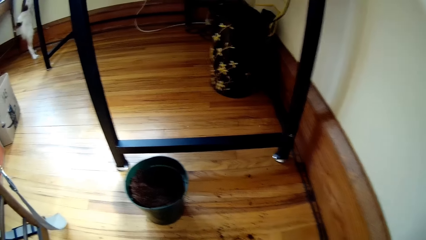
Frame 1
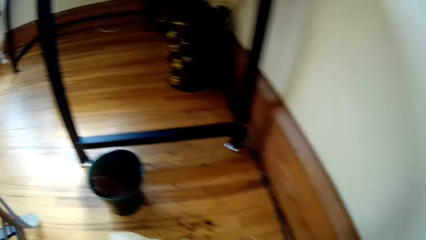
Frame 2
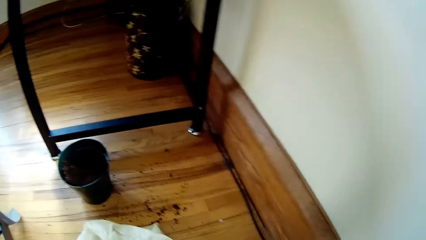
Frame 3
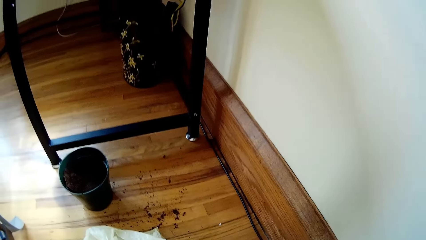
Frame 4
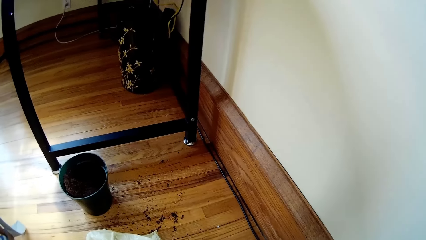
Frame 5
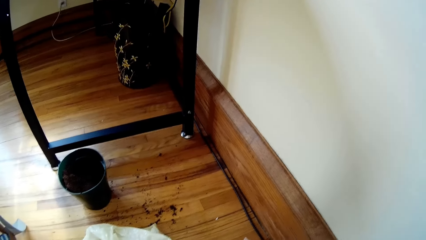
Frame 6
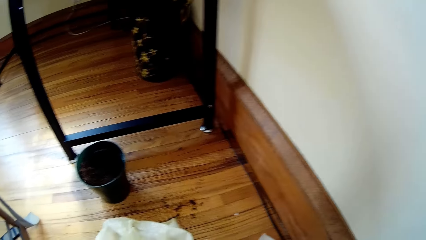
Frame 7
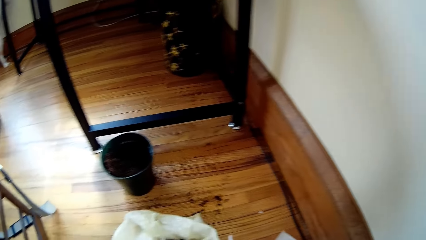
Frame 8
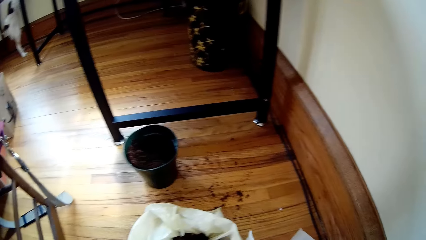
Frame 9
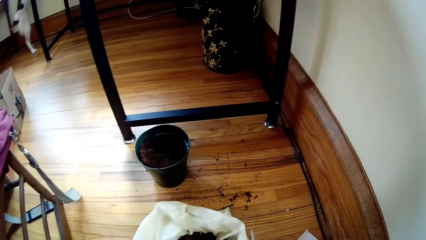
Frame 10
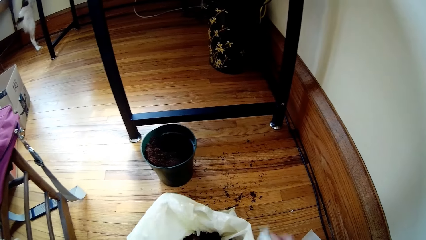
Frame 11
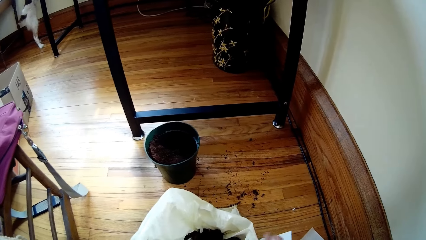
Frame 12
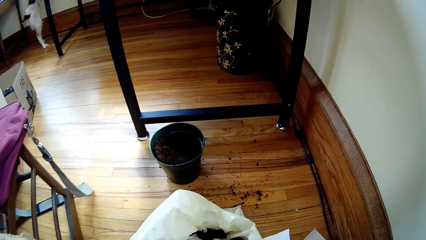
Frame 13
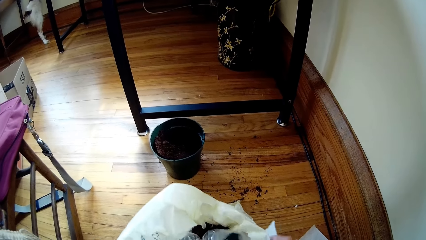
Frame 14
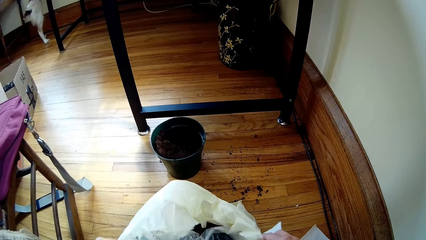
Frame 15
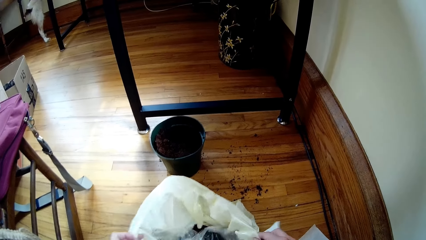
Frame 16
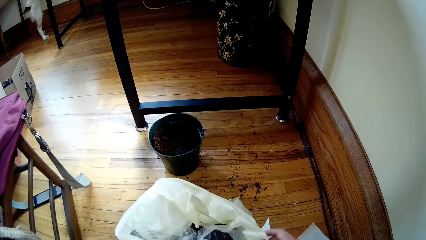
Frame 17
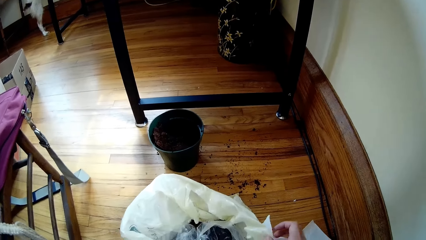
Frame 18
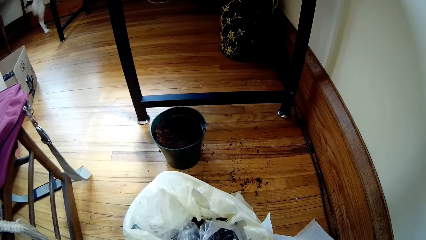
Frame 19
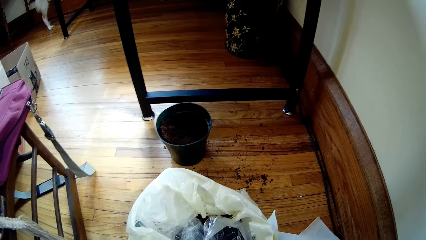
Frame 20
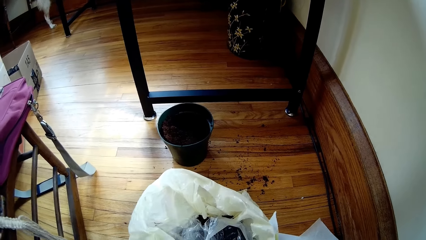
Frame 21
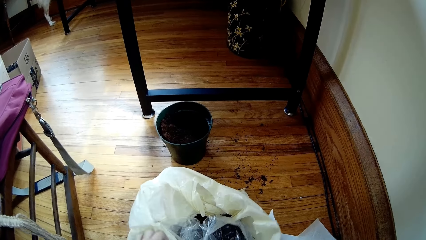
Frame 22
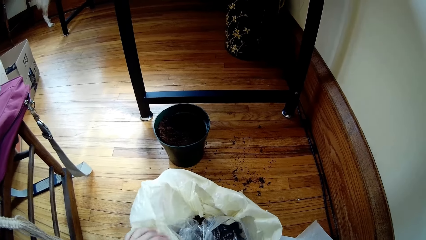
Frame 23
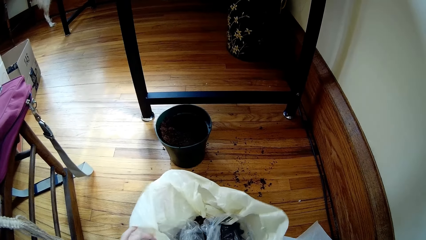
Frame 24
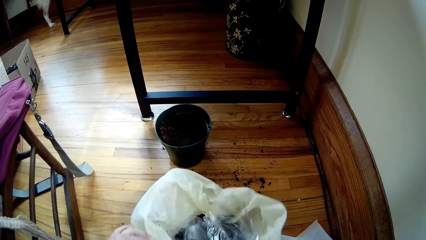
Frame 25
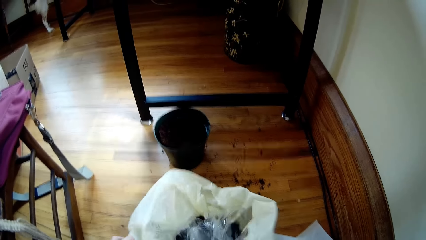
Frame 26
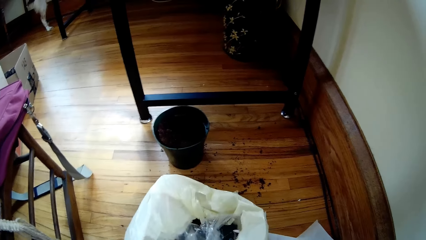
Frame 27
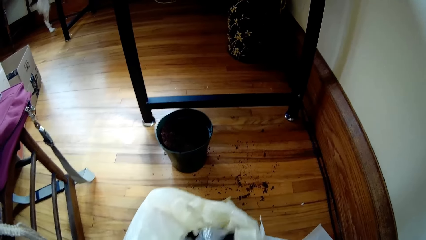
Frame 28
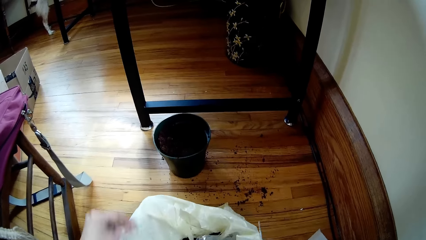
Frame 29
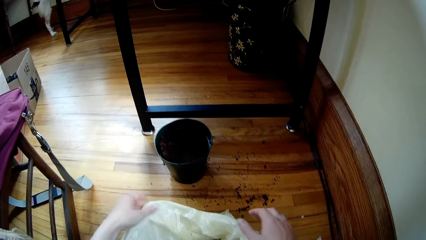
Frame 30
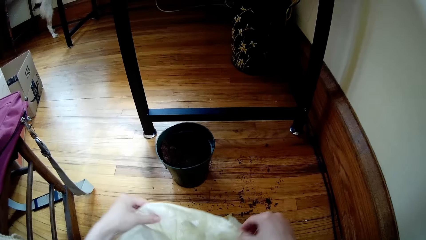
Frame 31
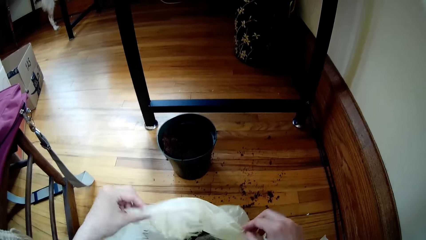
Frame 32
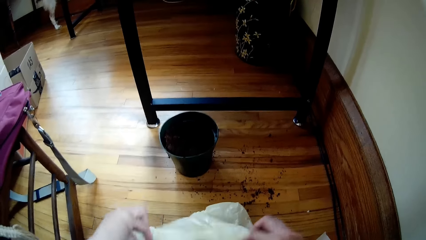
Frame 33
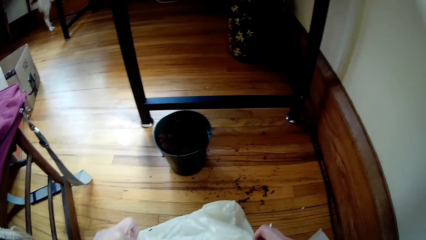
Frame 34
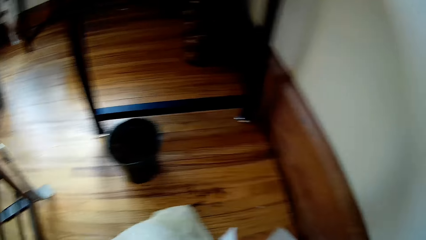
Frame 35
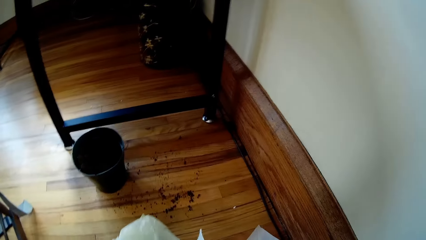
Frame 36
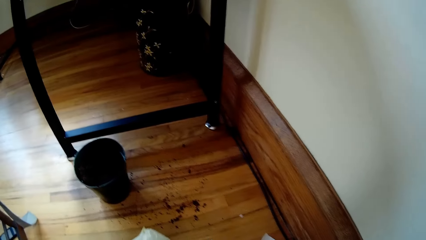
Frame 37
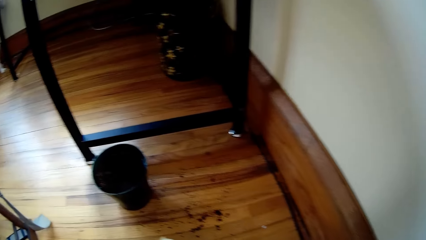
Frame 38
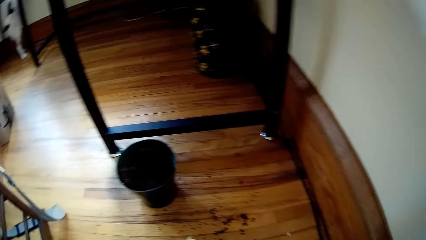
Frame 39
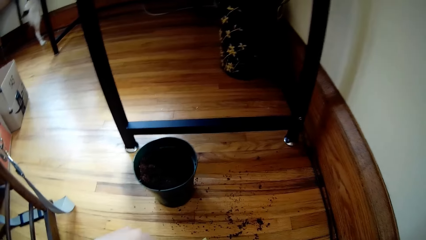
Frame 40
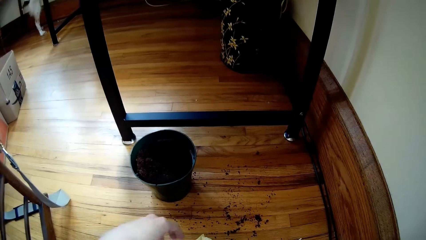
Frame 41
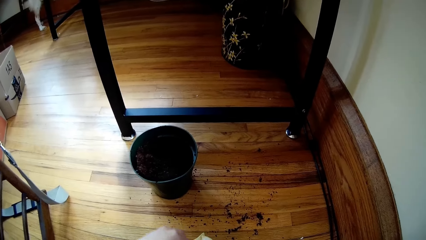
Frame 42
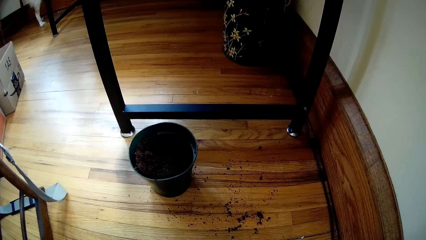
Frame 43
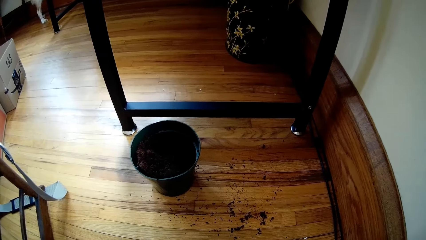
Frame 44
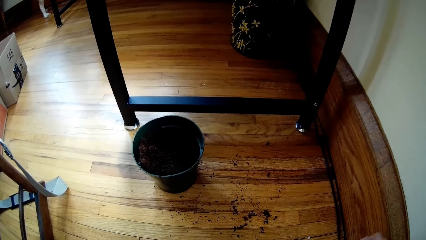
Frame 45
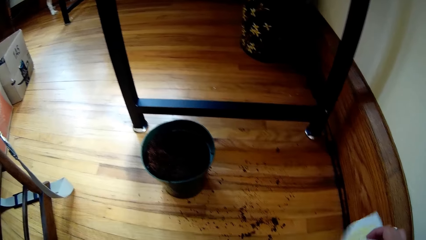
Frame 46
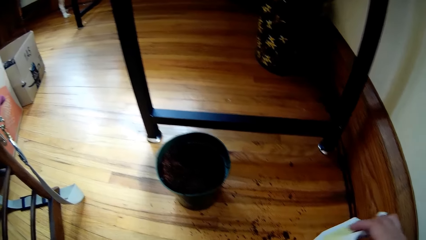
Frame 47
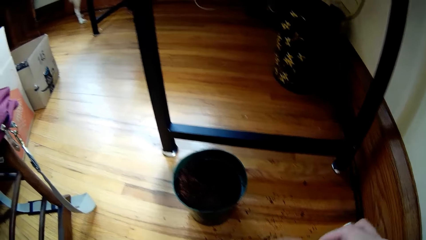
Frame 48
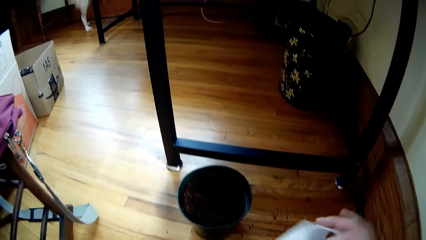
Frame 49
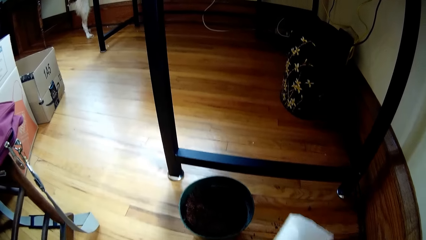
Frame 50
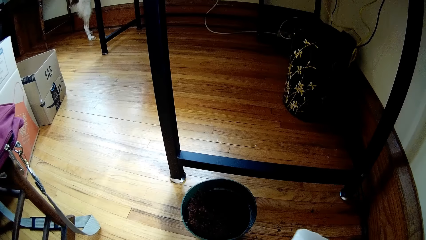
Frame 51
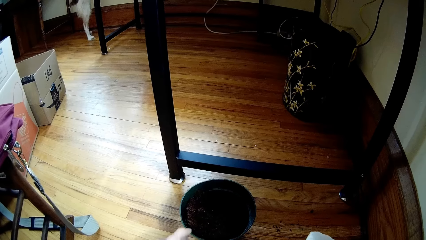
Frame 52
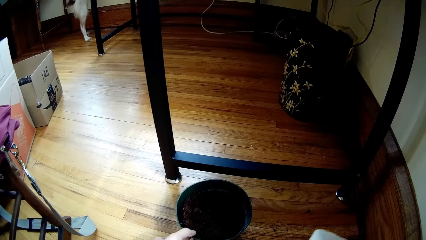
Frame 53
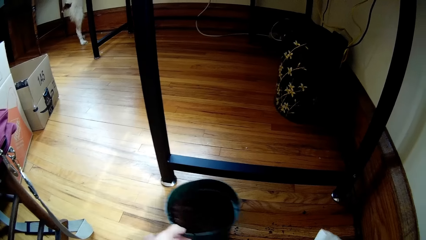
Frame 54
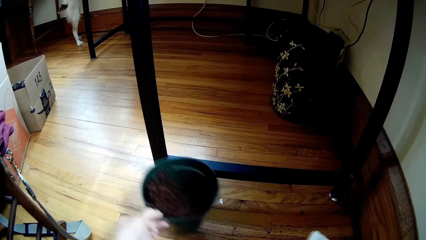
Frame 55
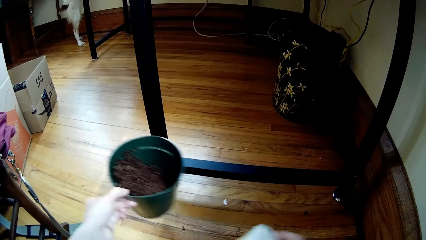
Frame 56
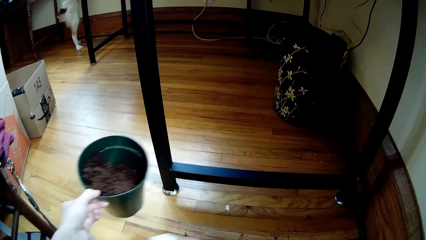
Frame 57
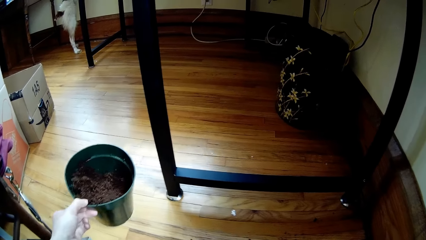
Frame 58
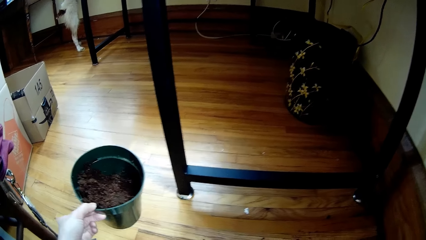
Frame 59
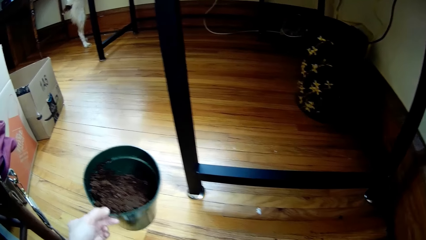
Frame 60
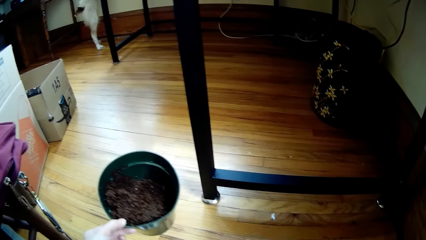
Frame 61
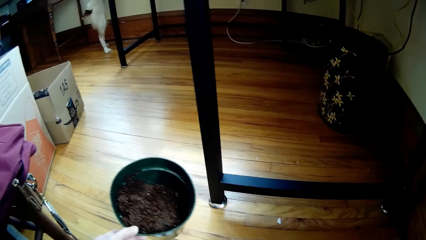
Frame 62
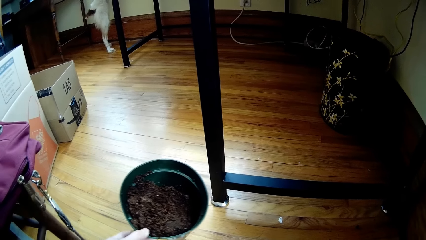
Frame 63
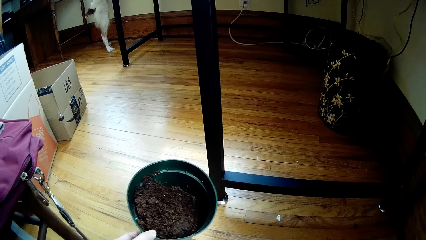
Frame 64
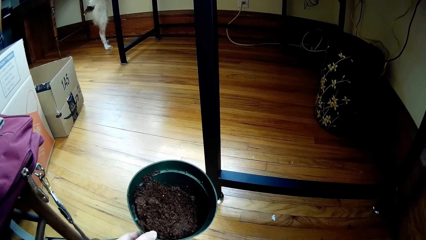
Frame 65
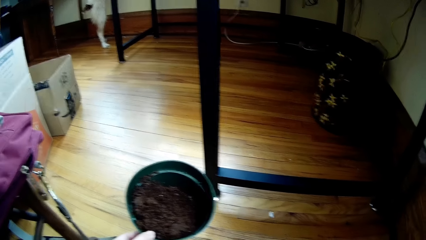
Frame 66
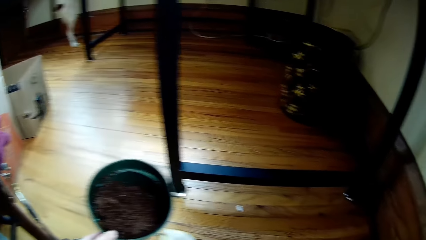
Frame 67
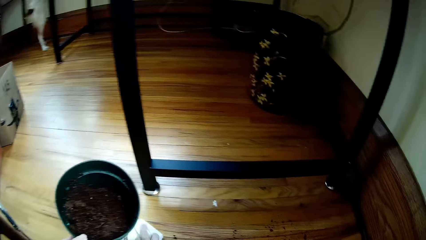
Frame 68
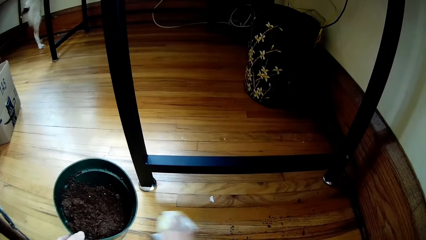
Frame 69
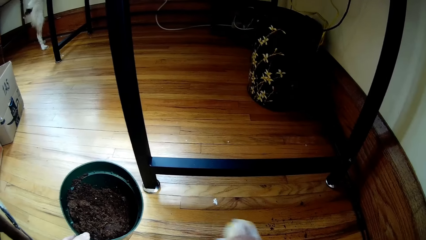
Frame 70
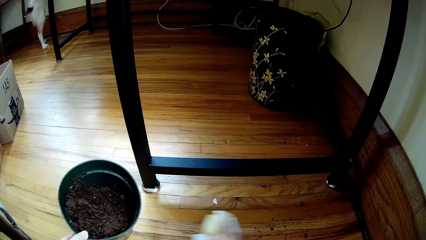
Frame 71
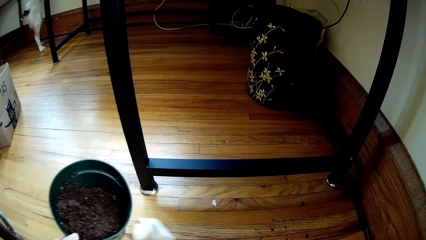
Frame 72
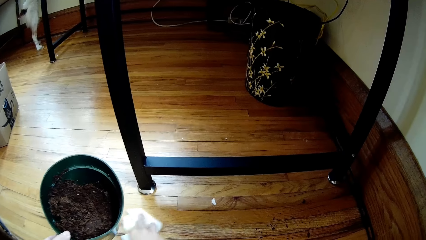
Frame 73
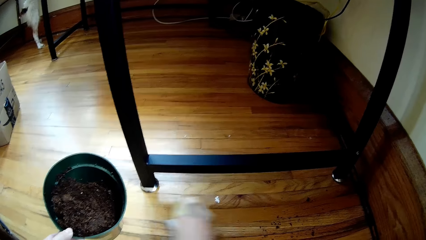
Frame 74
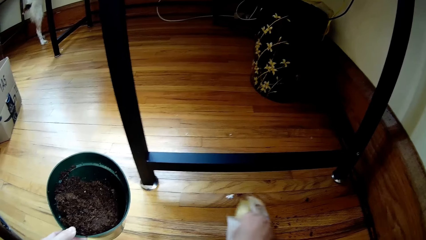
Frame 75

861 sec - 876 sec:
The camera wearer adjusts the nylon bag with both hands. She adjusts the paper bag. She lifts up the bucket from the floor with her left hand. She cleans the floor with the tissue paper in her right hand.
